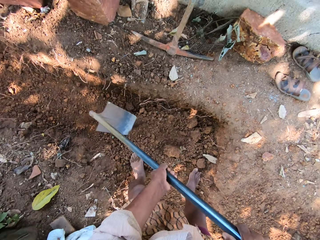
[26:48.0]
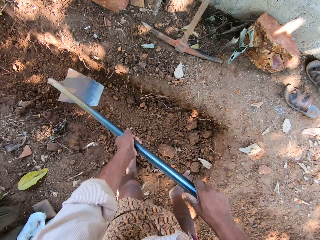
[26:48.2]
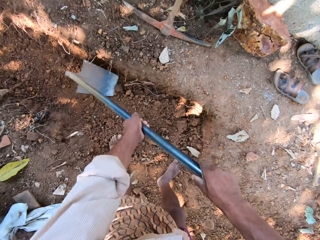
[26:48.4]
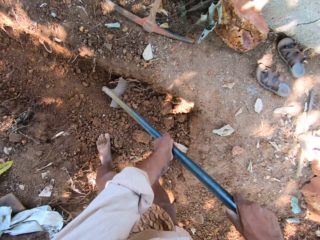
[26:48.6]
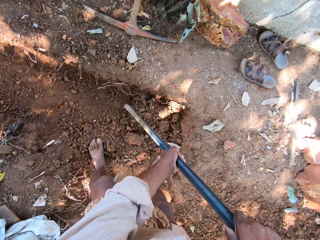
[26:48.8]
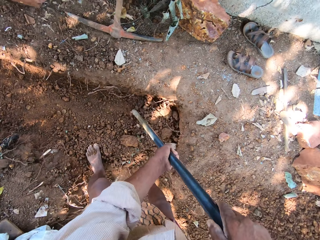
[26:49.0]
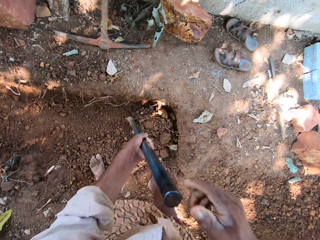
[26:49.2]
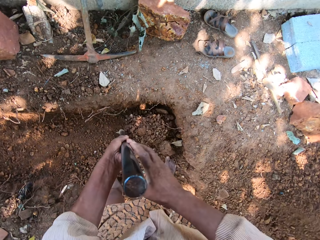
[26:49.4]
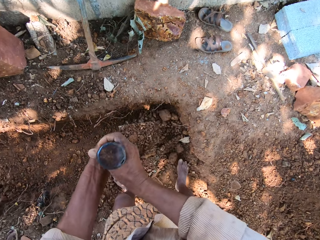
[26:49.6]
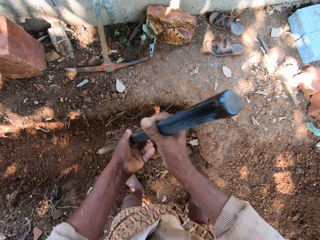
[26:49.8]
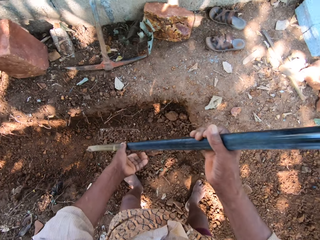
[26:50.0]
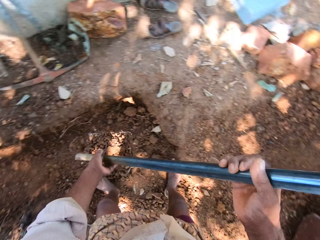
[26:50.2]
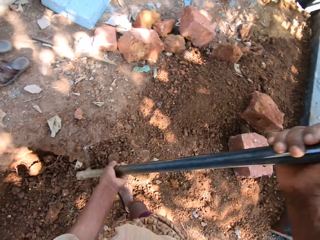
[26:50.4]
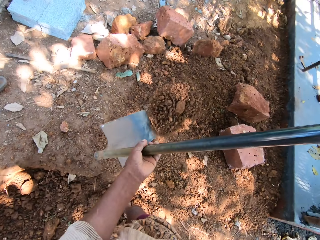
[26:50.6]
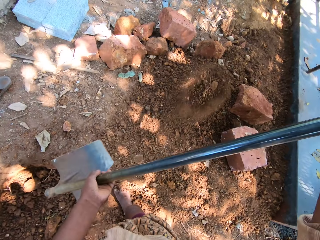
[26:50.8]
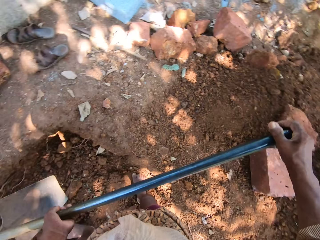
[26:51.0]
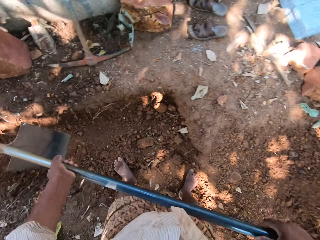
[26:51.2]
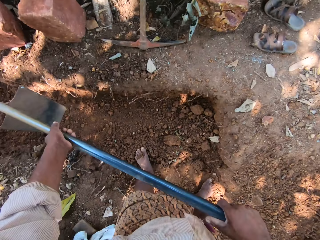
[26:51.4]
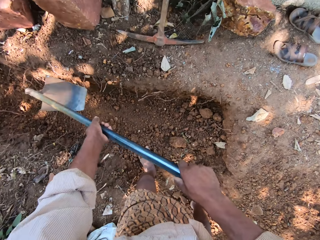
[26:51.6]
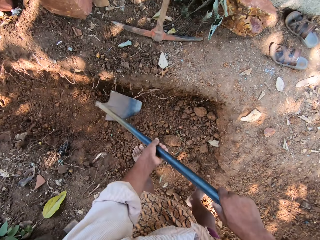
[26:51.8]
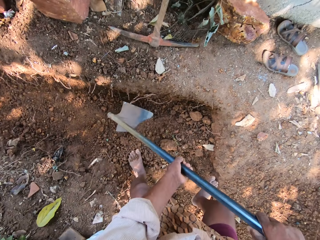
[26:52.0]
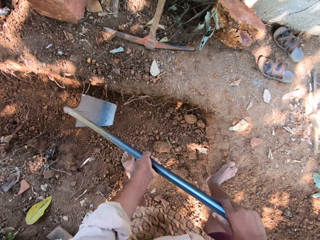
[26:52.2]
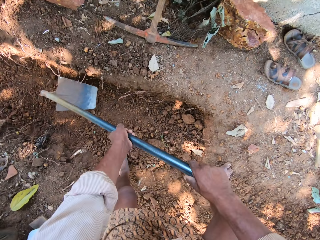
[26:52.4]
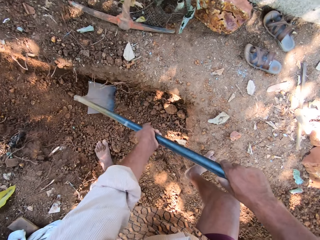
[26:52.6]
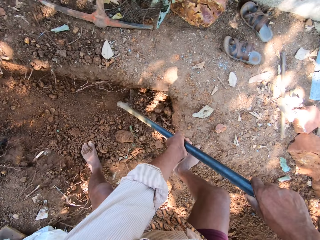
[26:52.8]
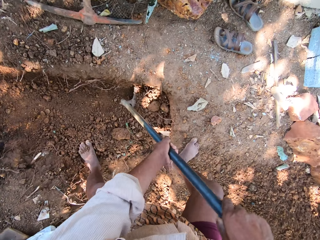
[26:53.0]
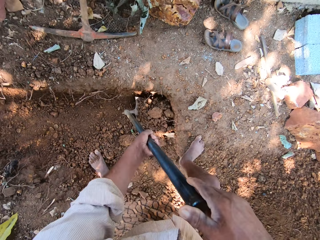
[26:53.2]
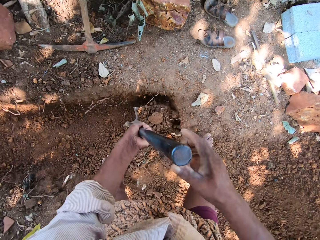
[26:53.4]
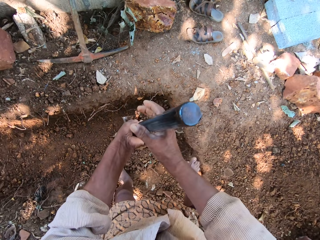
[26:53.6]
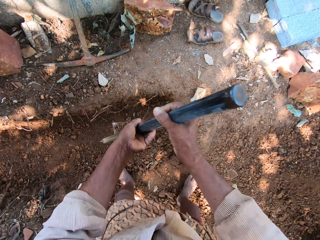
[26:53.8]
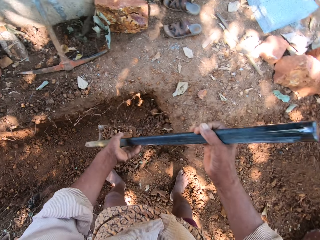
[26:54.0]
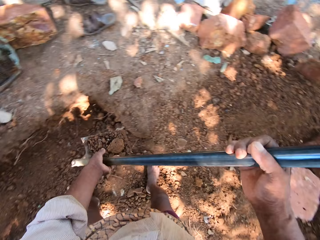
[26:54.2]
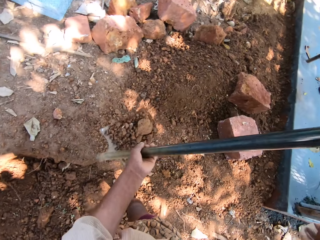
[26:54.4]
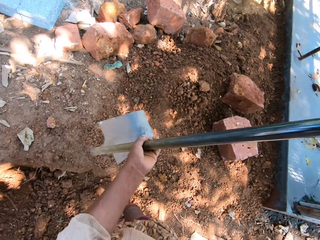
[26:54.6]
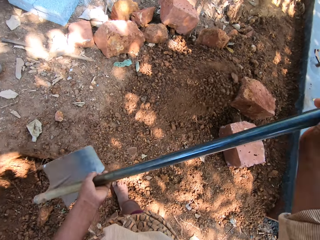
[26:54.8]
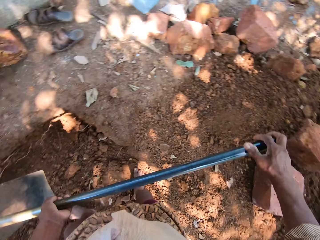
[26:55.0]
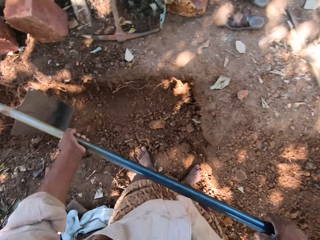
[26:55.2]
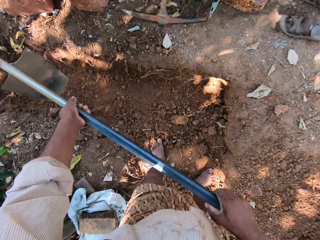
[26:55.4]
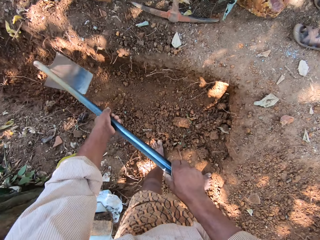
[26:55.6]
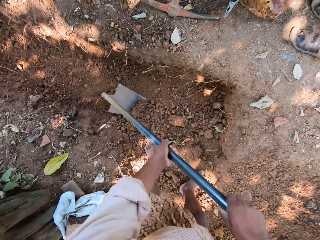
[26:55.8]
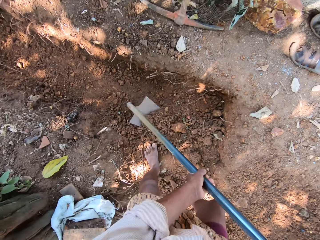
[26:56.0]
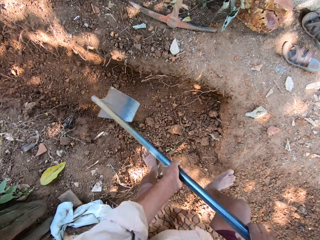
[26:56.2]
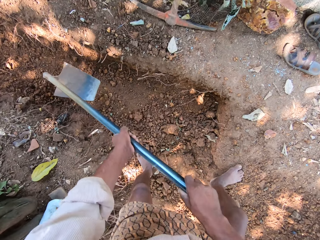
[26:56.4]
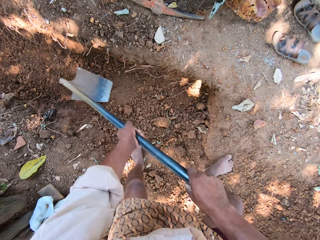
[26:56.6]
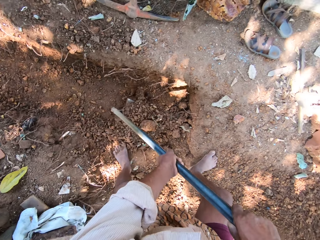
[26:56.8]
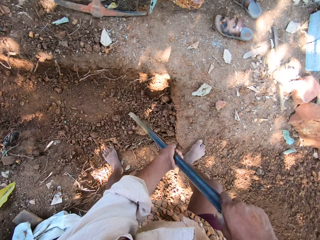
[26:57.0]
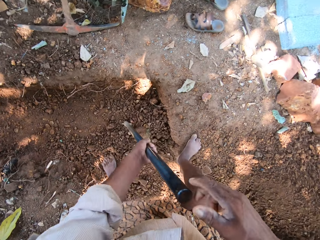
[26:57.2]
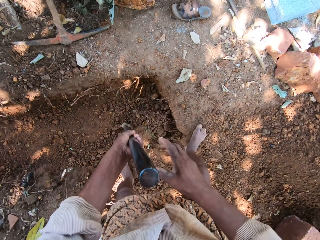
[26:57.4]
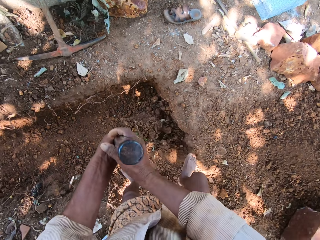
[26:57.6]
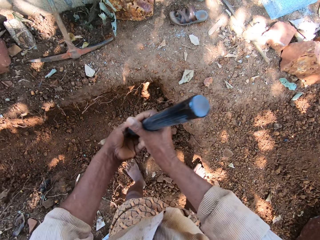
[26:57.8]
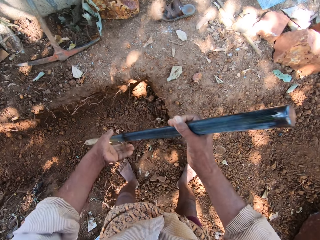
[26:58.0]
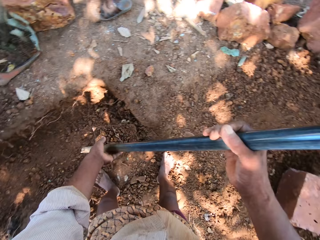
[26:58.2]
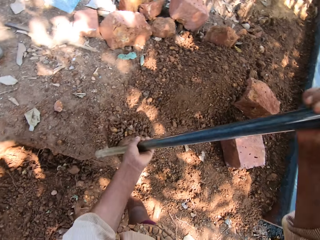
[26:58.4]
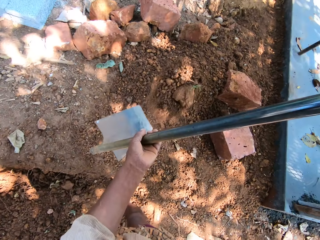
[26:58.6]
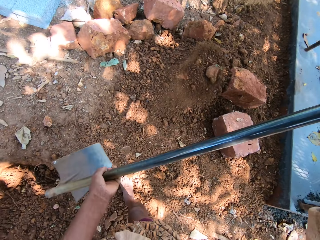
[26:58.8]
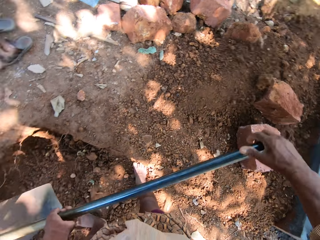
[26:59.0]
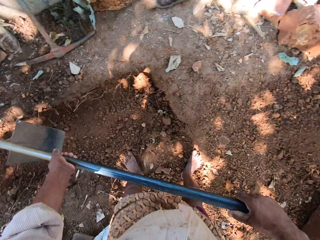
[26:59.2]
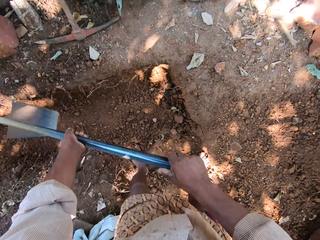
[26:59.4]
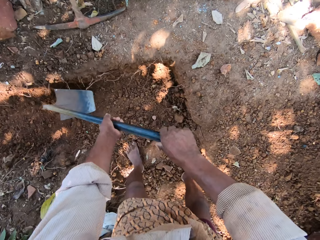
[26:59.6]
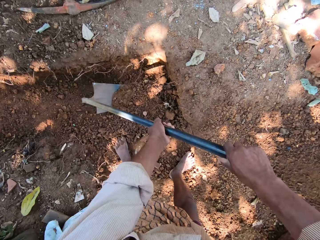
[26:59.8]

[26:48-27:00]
The camera wearer packs sand or dirt from the ground with the hoe in both hands. They dig the dirt. They pour the sand on the ground with the hoe in both hands. They pack the sand from the ground with the hoe in both hands. They dig the dirt. They pour the sand on the ground with the hoe in both hands. They pack the sand from the ground with the hoe in both hands. They dig the dirt. They pour the sand on the ground with the hoe in both hands.

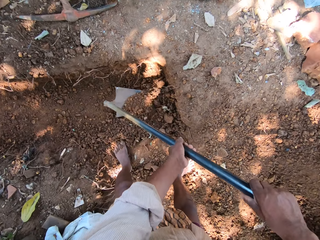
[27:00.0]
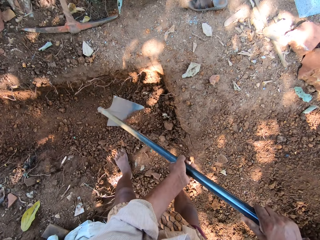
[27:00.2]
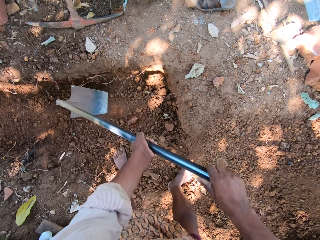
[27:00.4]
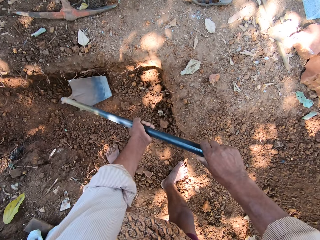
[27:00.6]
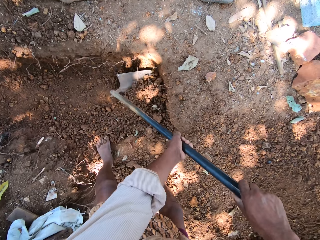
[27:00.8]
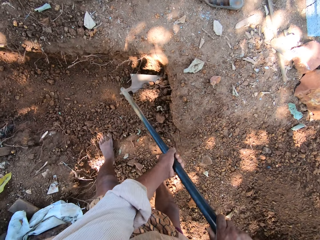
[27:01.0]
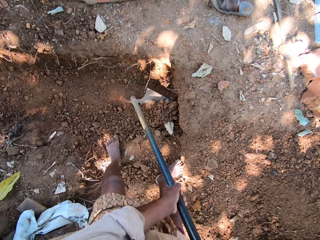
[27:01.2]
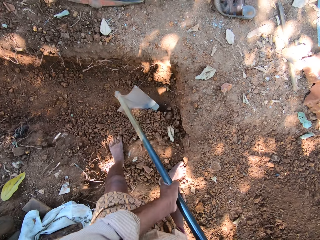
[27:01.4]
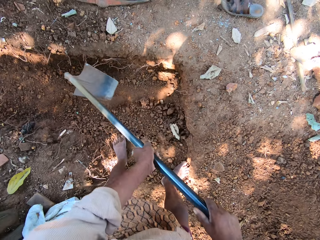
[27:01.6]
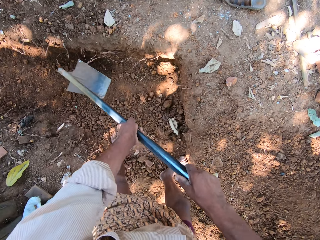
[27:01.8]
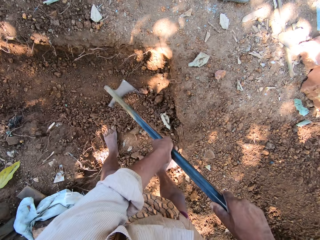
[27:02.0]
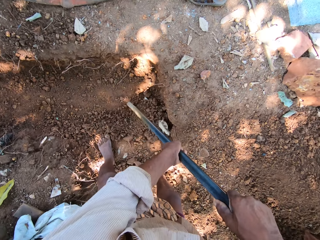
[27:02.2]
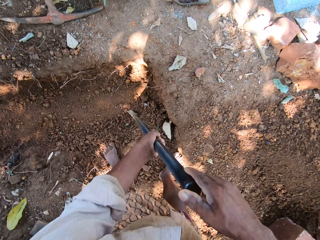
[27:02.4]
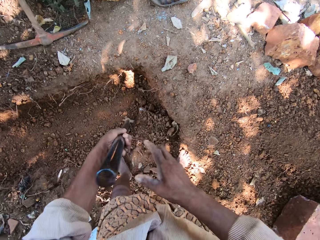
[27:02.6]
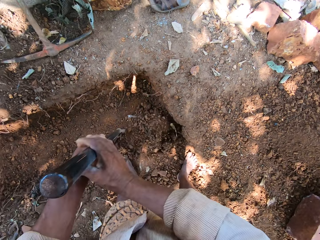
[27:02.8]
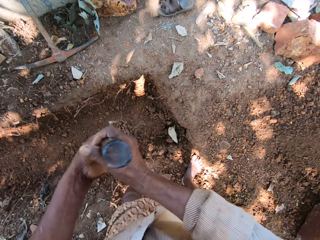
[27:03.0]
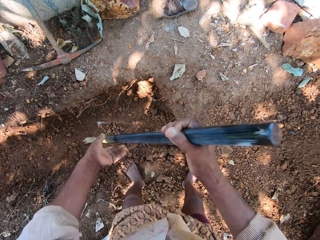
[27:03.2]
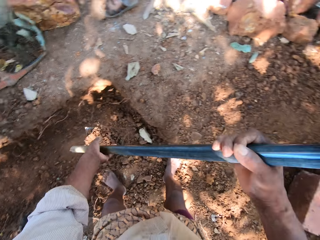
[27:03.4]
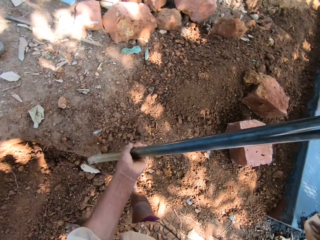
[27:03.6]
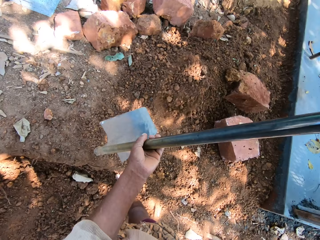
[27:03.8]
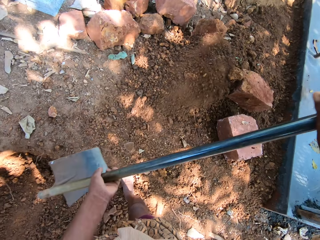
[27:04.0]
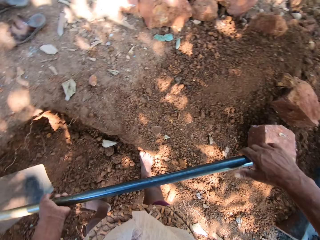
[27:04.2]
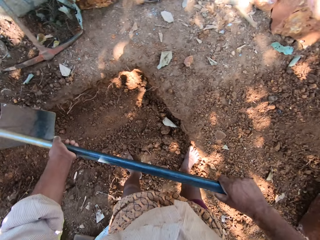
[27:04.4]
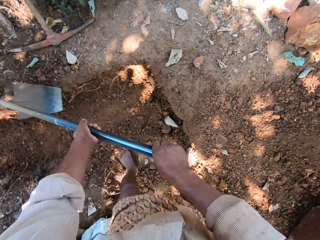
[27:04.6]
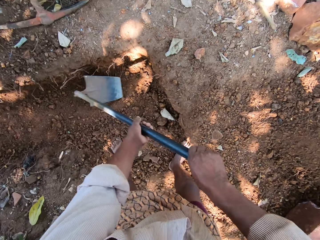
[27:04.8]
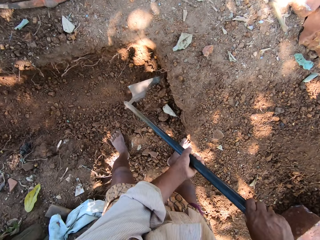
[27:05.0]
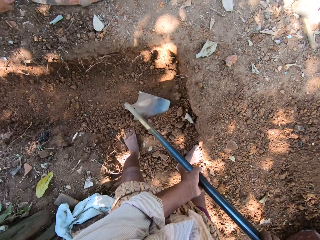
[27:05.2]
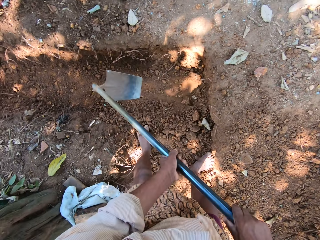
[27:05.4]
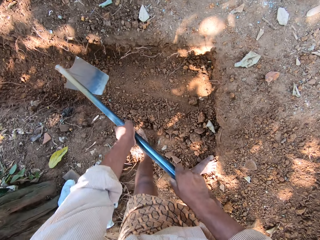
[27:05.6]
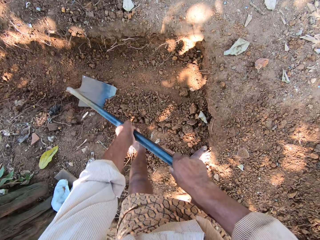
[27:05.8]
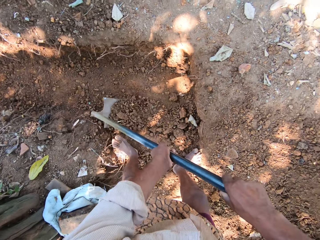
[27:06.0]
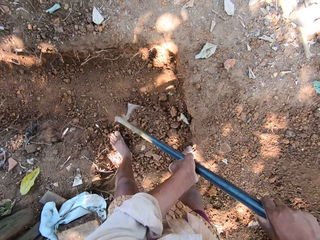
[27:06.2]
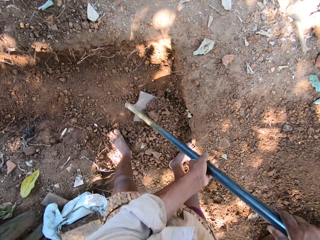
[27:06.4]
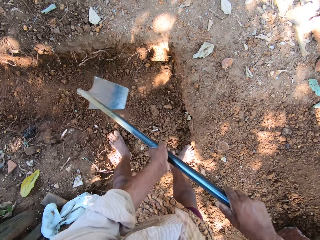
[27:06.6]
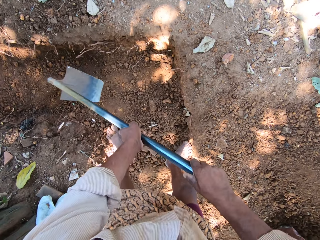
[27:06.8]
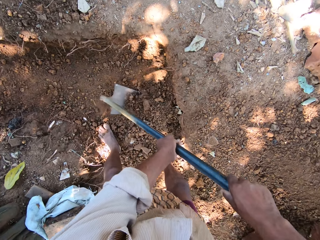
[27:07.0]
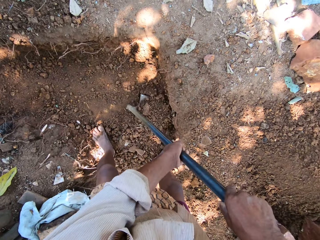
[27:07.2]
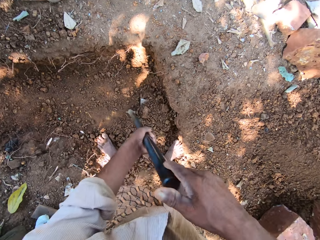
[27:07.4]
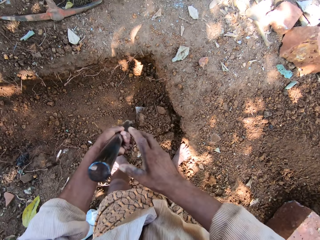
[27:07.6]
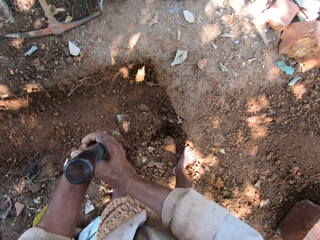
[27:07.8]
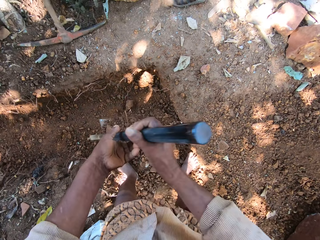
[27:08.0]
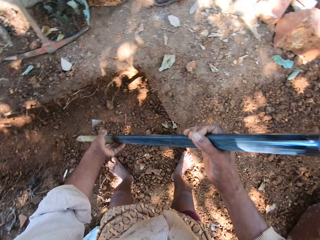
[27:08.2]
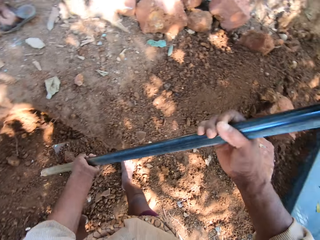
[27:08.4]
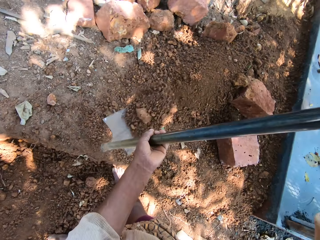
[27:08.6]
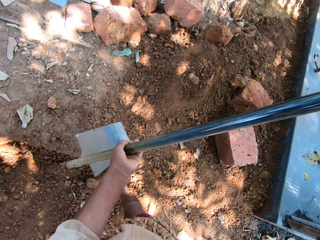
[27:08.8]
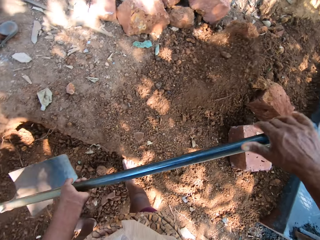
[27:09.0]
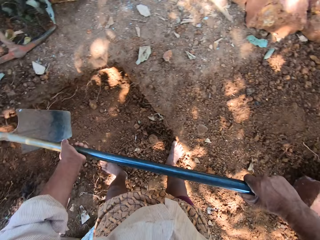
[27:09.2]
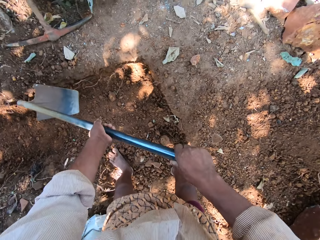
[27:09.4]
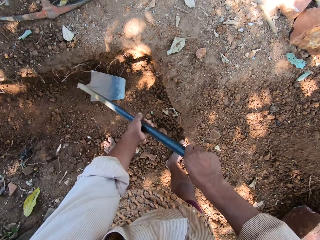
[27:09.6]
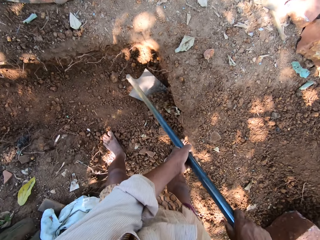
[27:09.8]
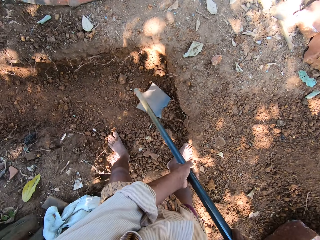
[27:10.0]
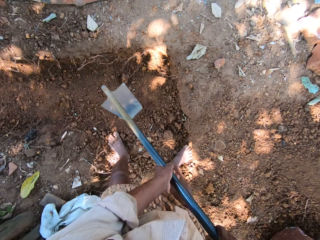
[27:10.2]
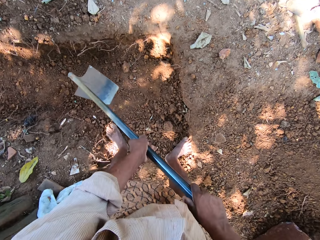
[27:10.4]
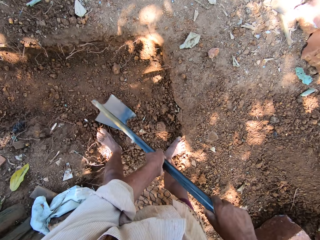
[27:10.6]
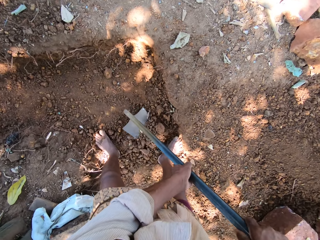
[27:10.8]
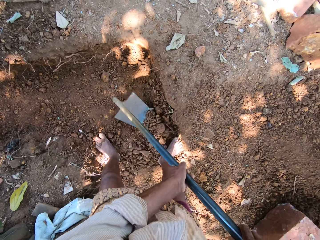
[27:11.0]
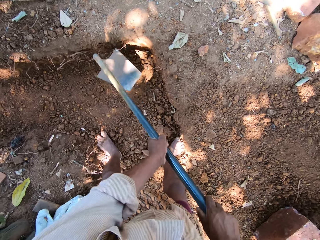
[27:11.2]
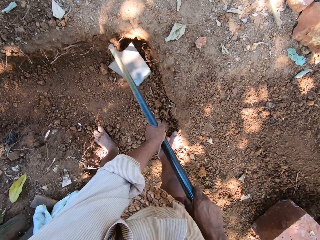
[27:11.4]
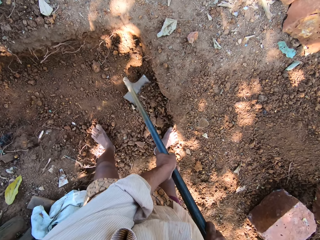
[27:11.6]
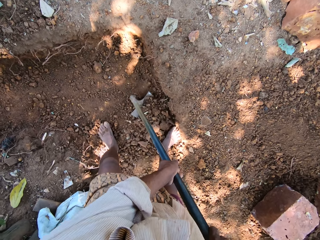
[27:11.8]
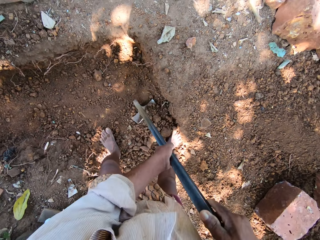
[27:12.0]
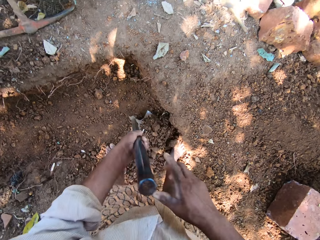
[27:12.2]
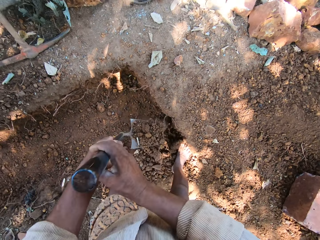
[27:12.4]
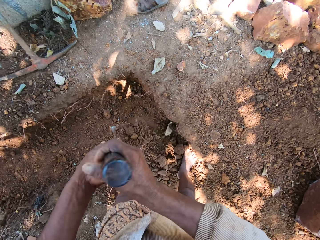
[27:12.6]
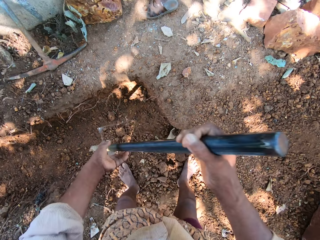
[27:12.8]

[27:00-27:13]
The camera wearer packs sand or dirt from the ground with the hoe in both hands. They dig the dirt. They collect the dirt. They pour the sand on the ground with the hoe in both hands. They pack the sand from the ground with the hoe in both hands. They dig the dirt and gather the dirt. They pour the sand on the ground with the hoe in both hands. They pack the sand from the ground with the hoe in both hands. They dig the dirt. They collect the dirt.
